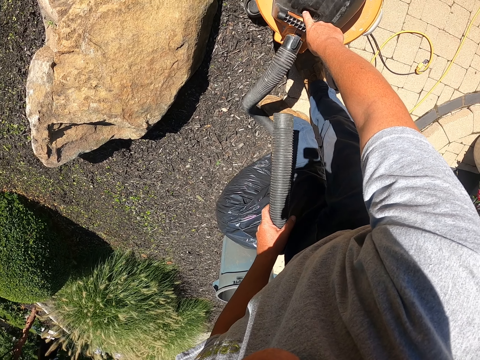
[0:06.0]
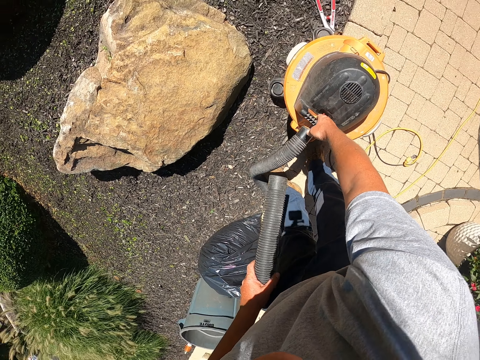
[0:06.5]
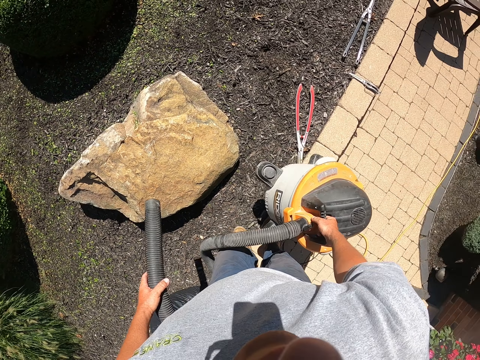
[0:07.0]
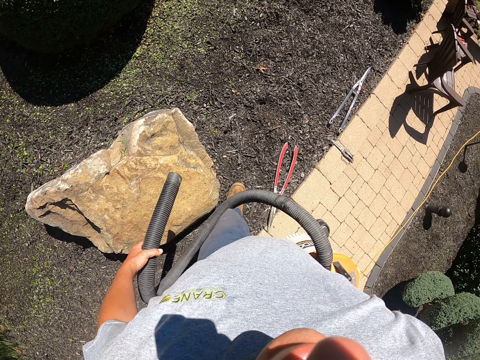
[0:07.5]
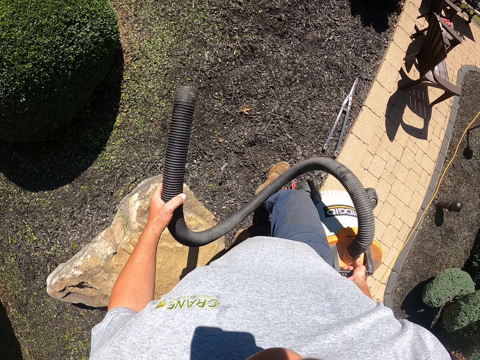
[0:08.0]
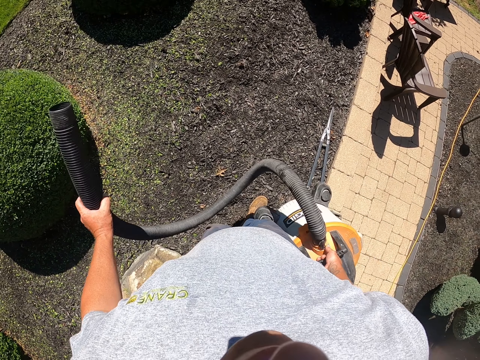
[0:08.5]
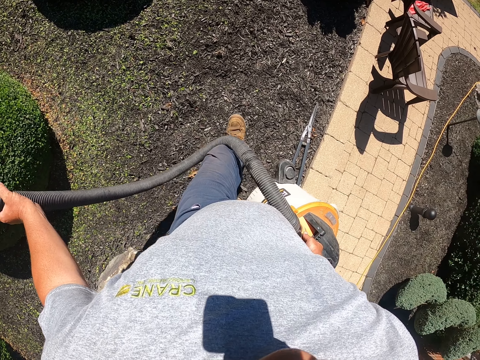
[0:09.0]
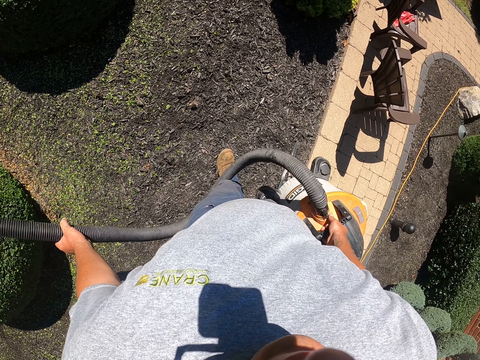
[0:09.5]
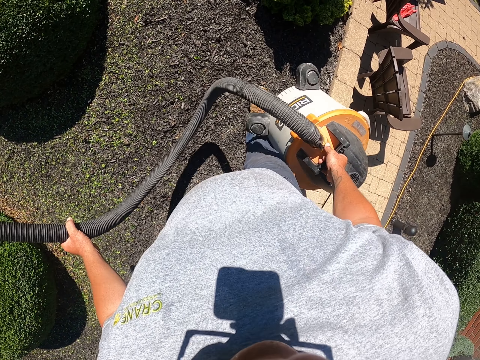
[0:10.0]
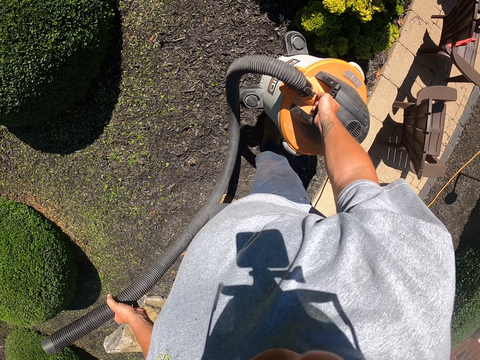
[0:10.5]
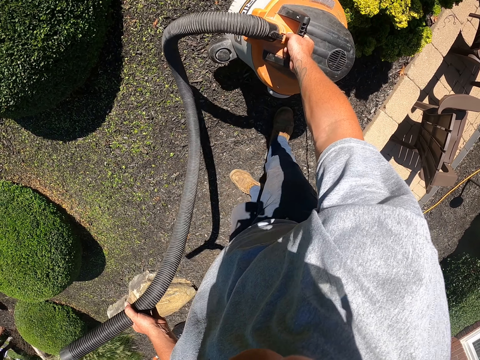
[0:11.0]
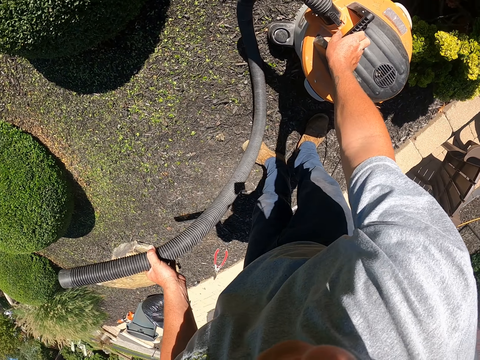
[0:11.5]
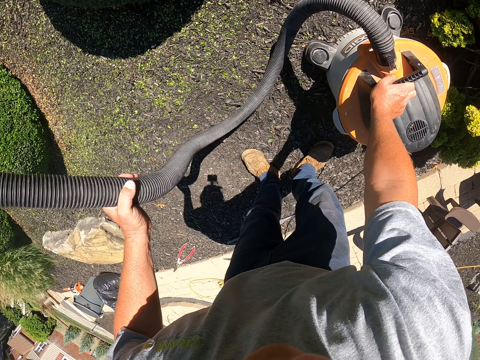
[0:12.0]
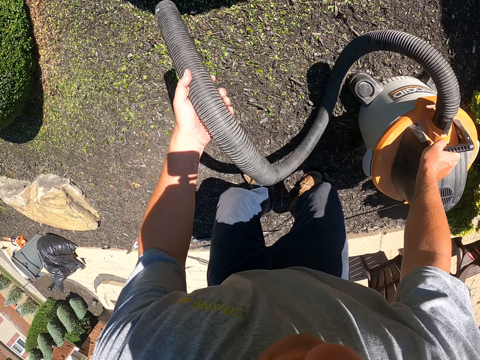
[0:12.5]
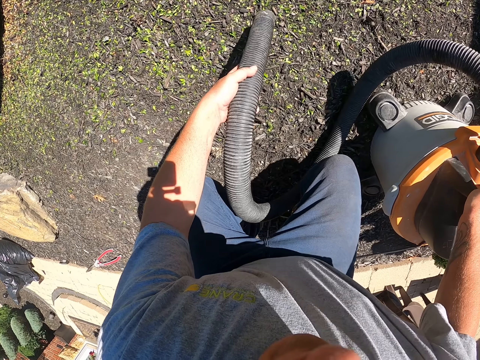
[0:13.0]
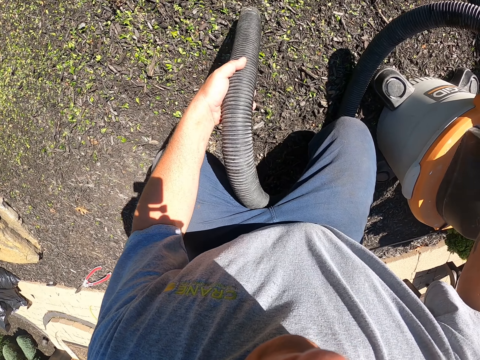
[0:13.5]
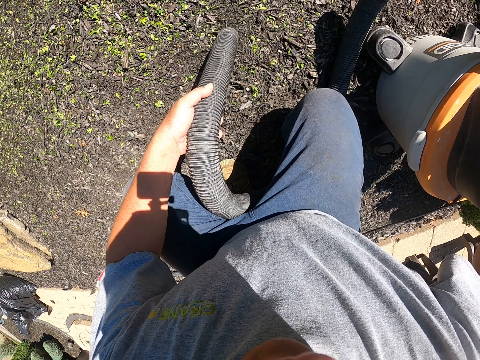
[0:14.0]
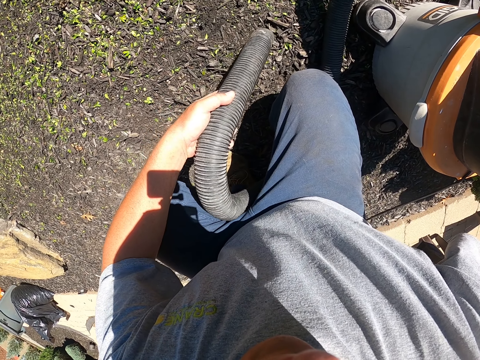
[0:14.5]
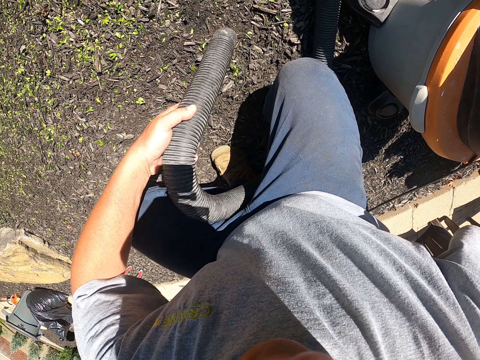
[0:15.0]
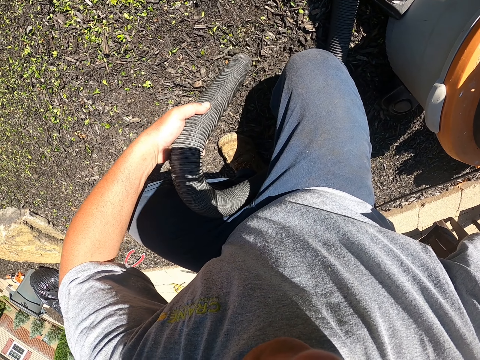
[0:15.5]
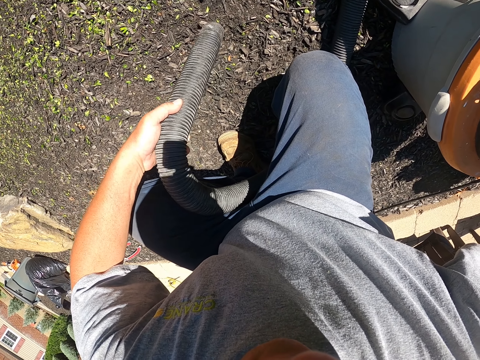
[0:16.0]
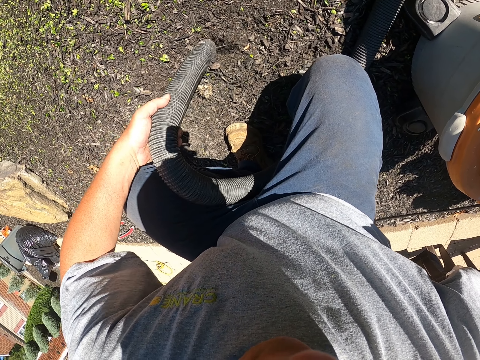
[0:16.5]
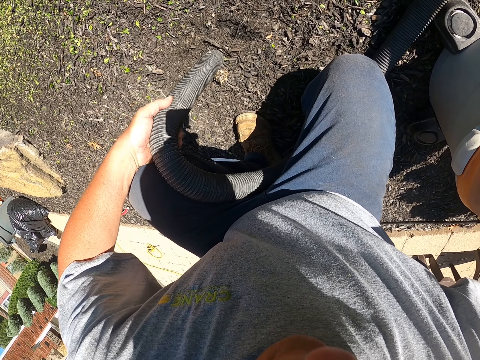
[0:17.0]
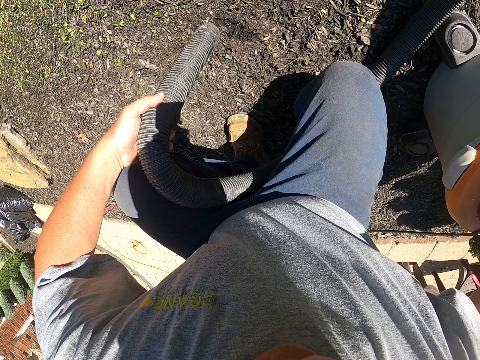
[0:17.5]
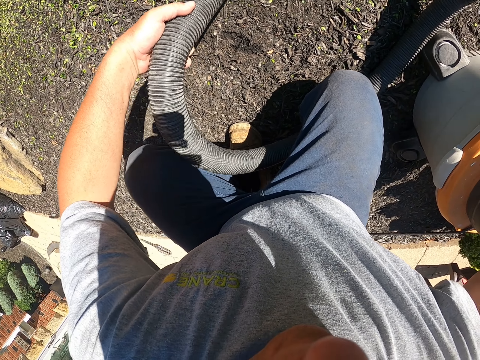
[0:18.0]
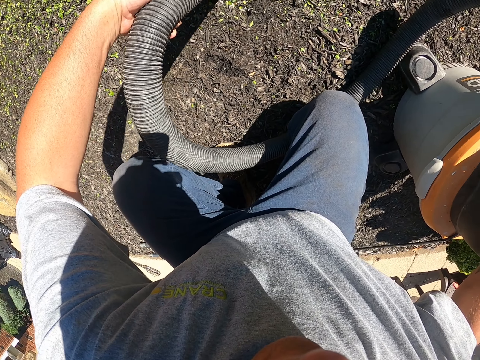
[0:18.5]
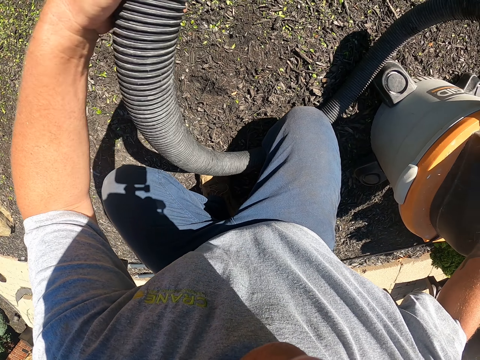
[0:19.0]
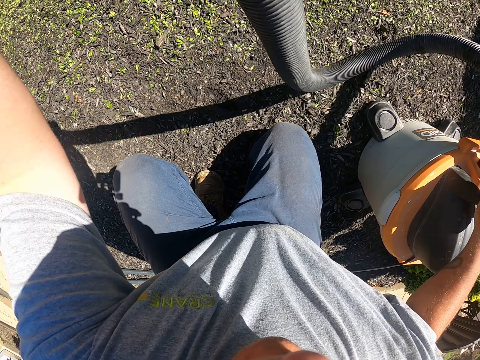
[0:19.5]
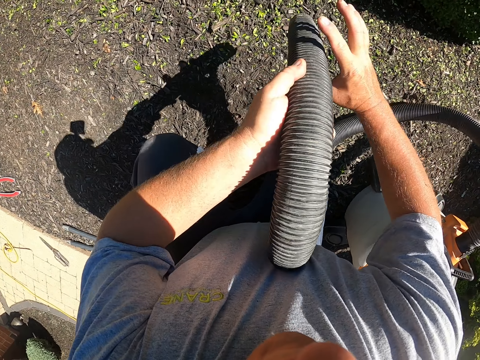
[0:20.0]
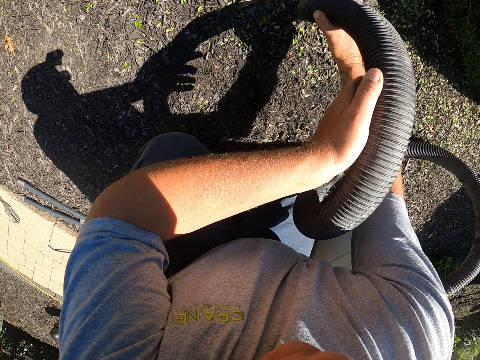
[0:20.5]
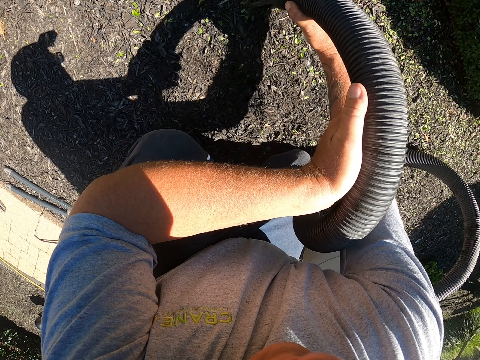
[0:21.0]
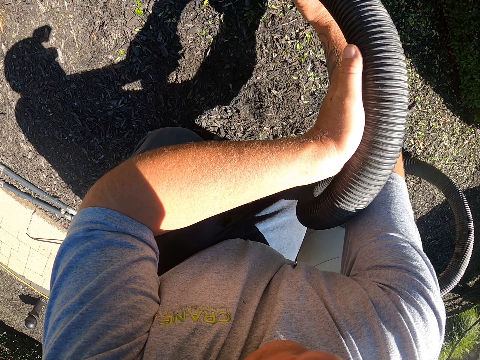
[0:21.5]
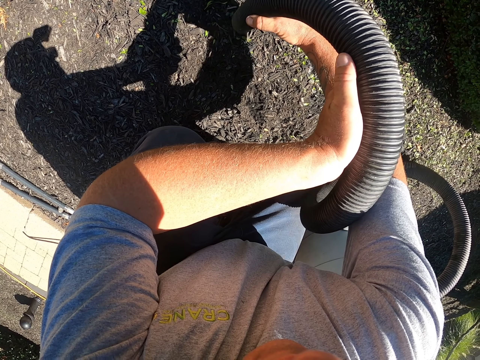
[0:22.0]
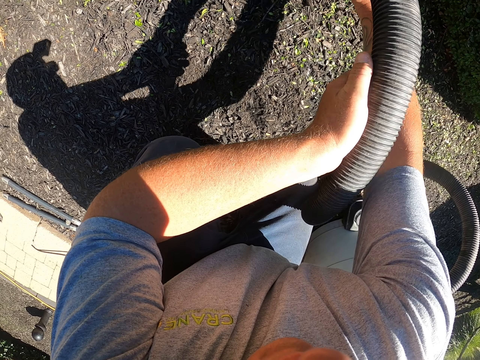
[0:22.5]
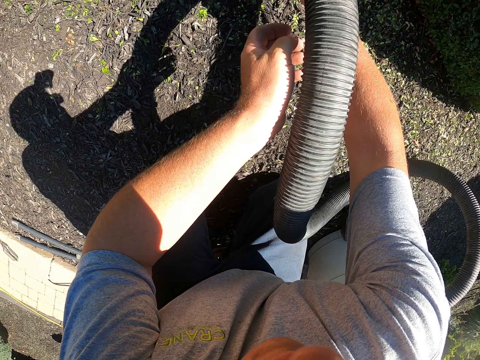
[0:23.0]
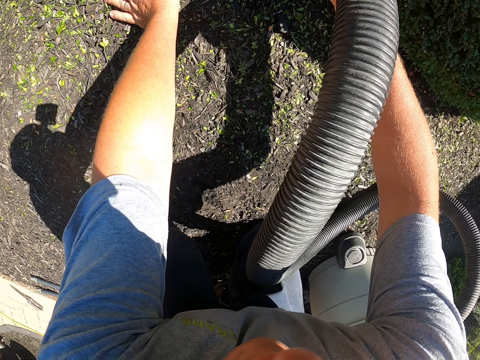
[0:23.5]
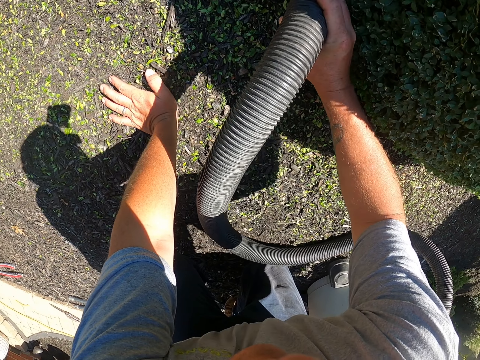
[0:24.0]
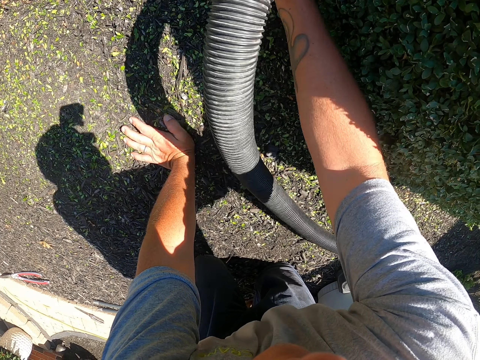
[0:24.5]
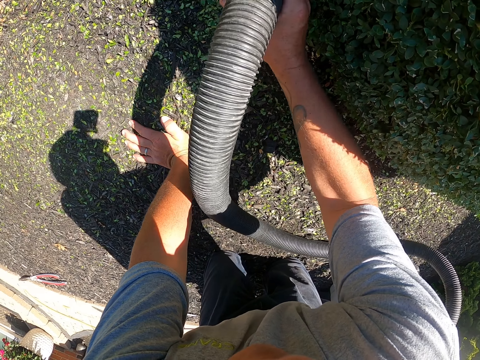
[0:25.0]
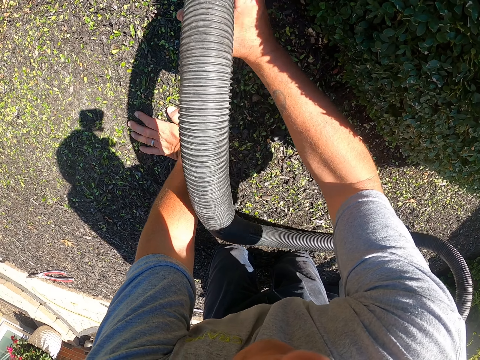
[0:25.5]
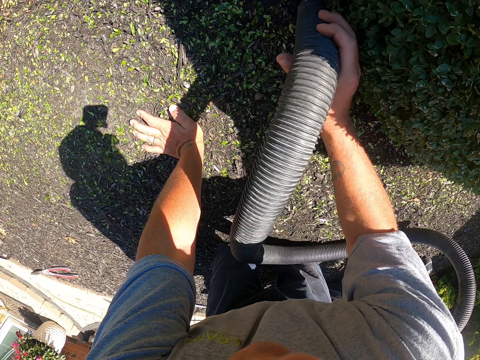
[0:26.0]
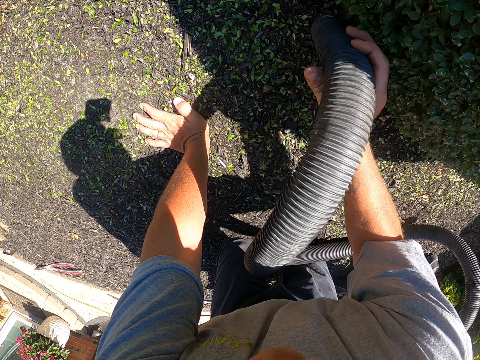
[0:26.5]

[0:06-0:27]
The camera wearer picks up the leaf blower vacuum. They carry the vacuum cleaner to the garden, walk to the field, and place the vacuum cleaner on the ground. They suck the leaves from the garden with the vacuum cleaner. They exchange the leaf blower vacuum tube to the right hand. They collect trash with the leaf blower vacuum.

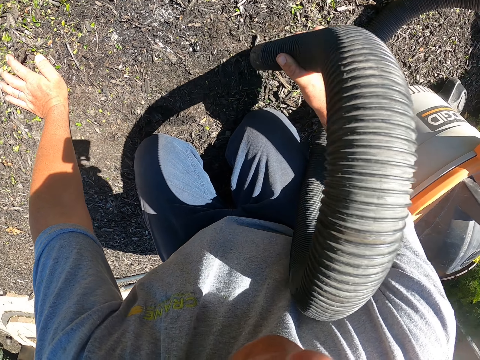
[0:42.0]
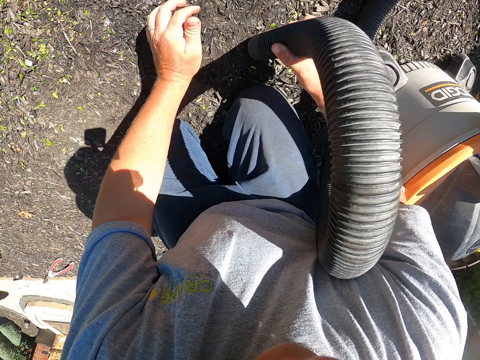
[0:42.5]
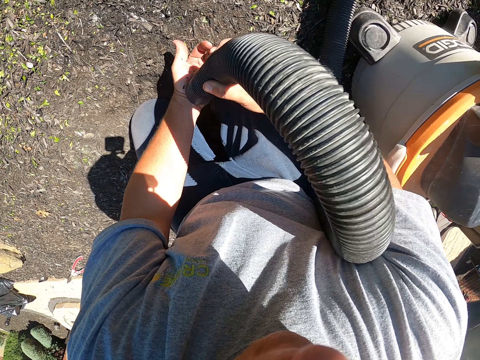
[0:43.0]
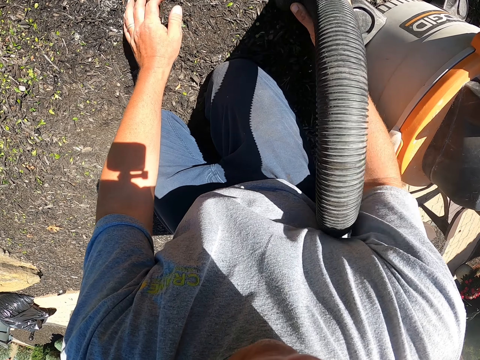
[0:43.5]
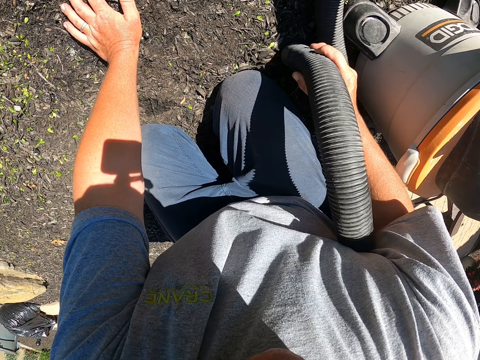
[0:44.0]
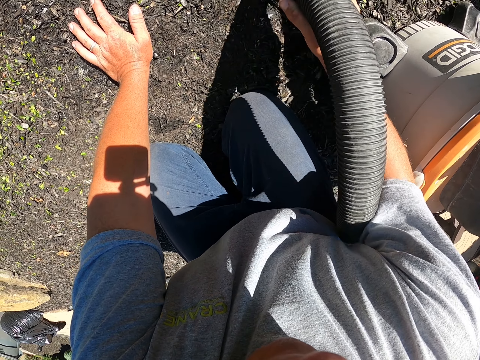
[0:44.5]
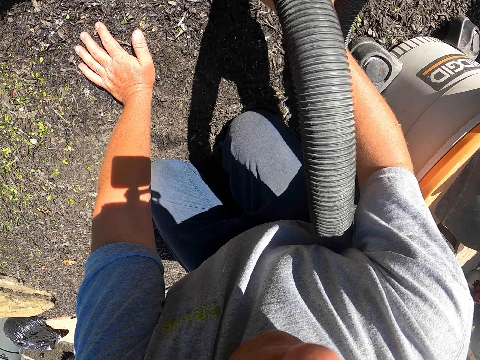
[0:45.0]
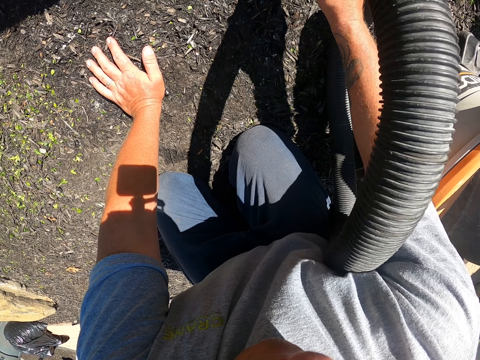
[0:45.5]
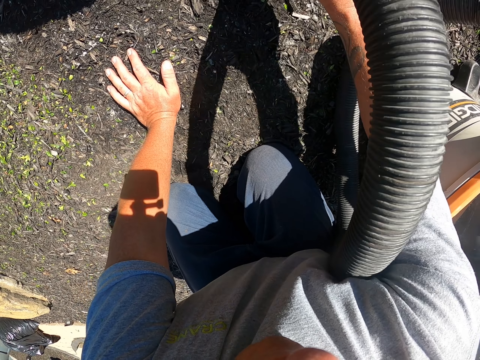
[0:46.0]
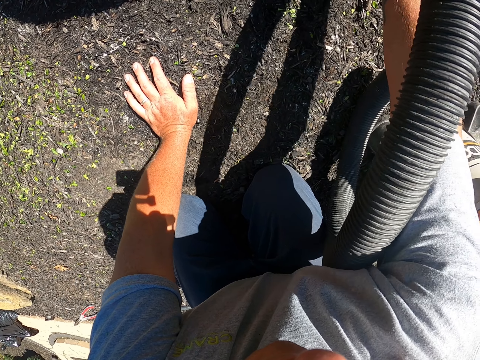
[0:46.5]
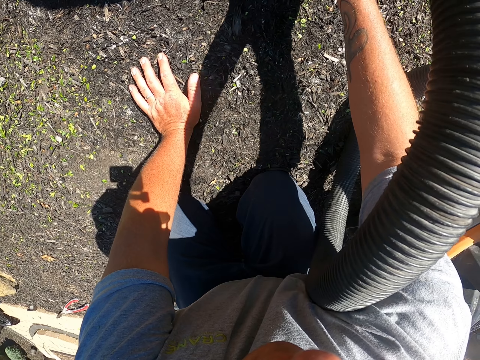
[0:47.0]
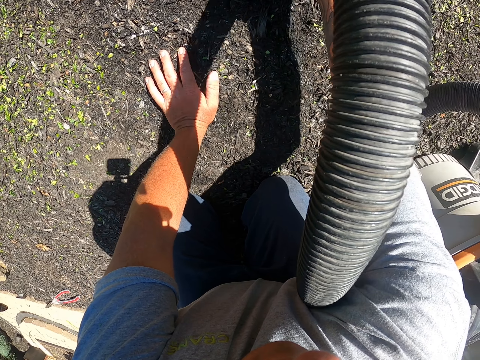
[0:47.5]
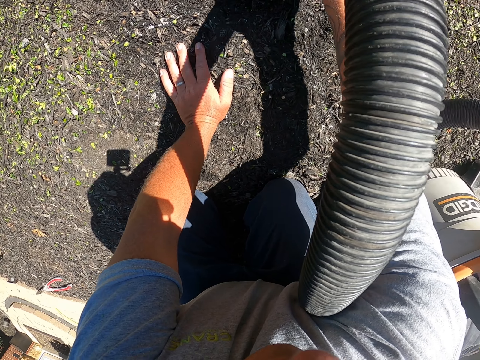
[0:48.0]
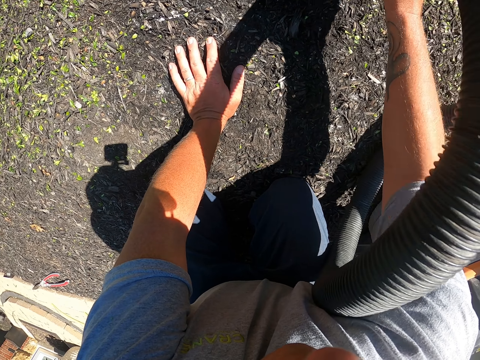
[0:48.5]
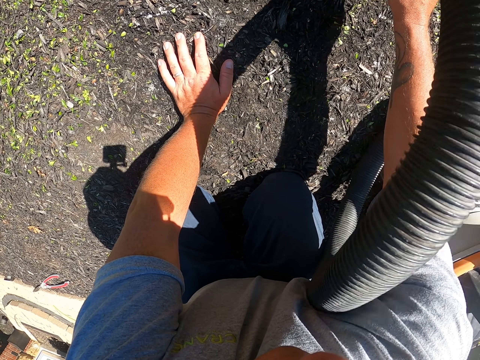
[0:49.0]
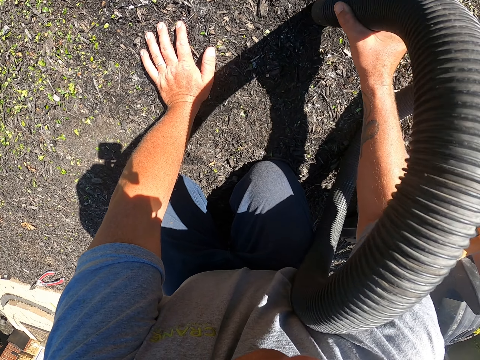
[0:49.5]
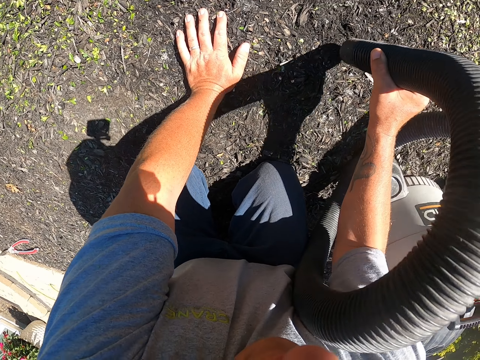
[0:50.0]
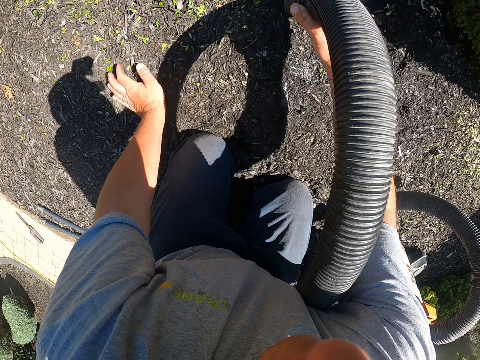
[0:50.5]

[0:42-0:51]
The camera wearer hits the hose on his hand. He blows on the hand with the leaf blower vacuum. He sucks the leaves from the garden with the vacuum cleaner.
